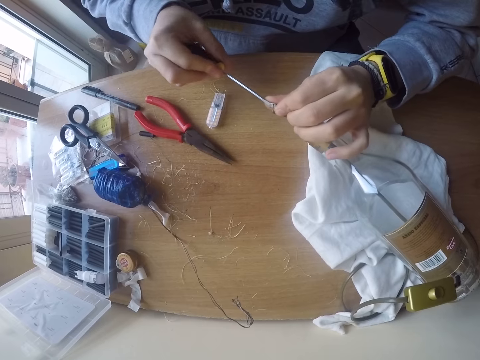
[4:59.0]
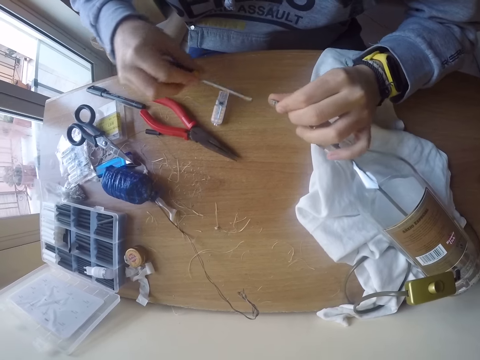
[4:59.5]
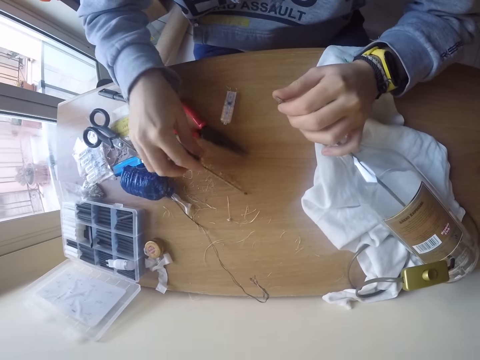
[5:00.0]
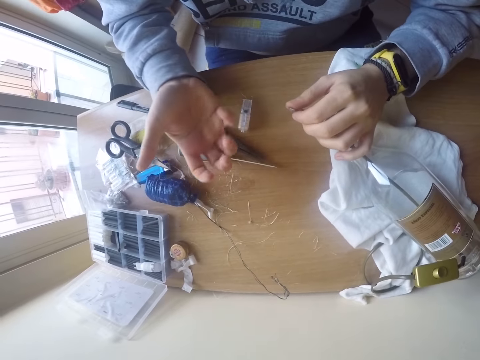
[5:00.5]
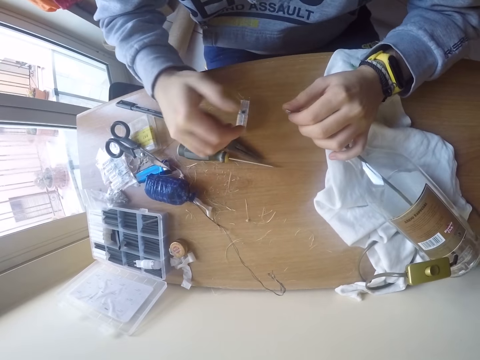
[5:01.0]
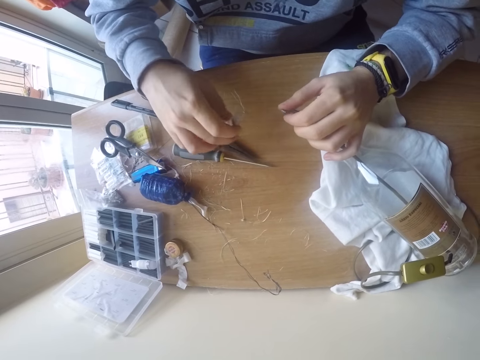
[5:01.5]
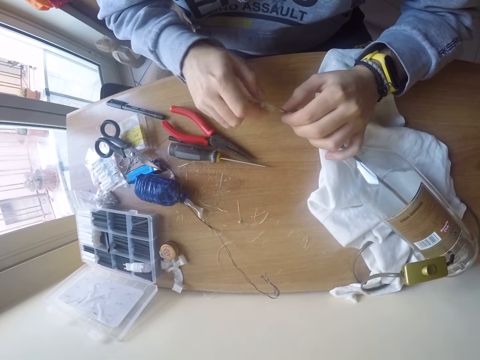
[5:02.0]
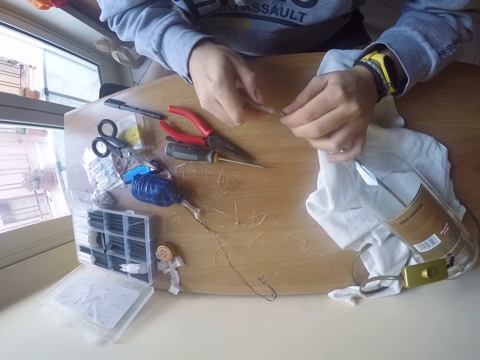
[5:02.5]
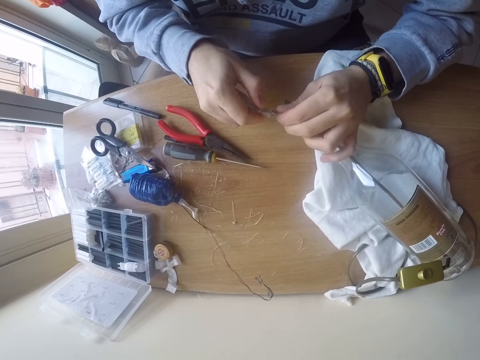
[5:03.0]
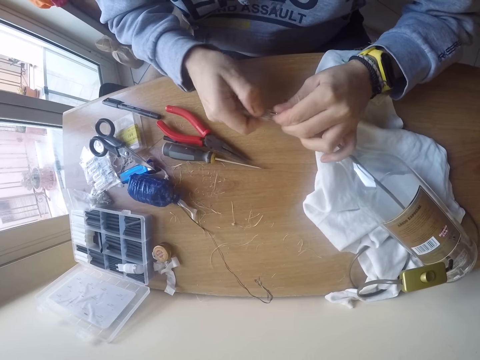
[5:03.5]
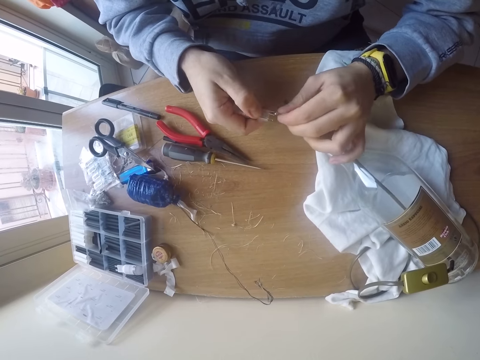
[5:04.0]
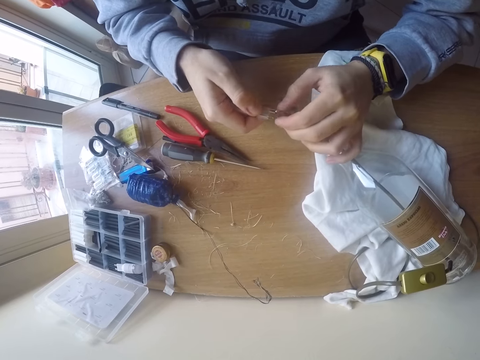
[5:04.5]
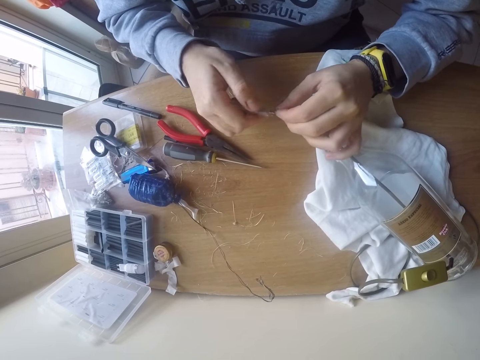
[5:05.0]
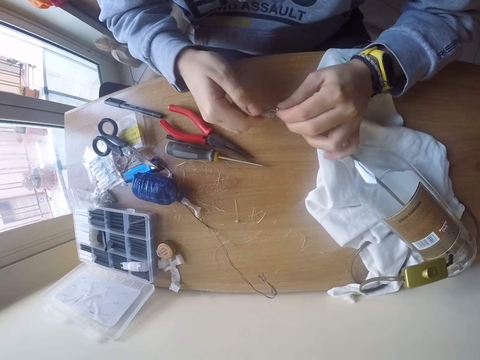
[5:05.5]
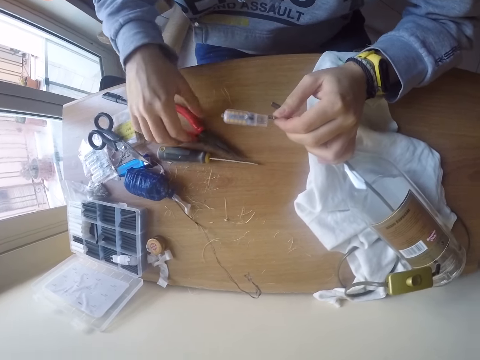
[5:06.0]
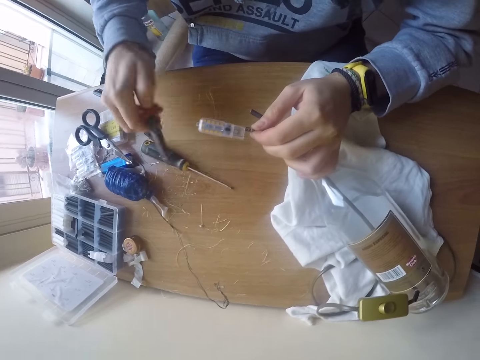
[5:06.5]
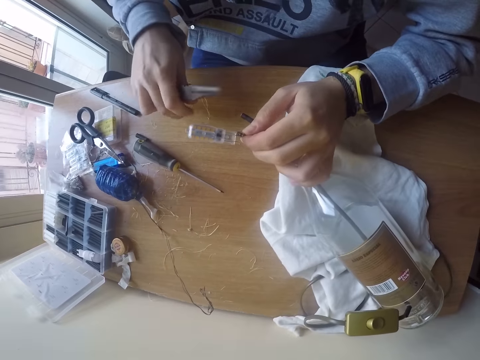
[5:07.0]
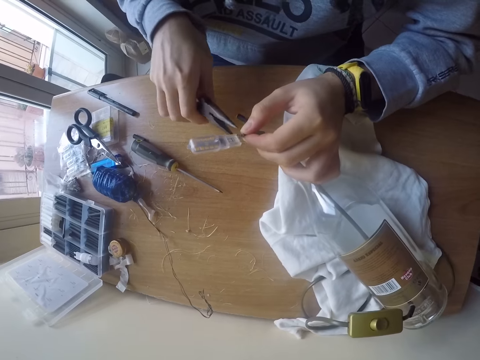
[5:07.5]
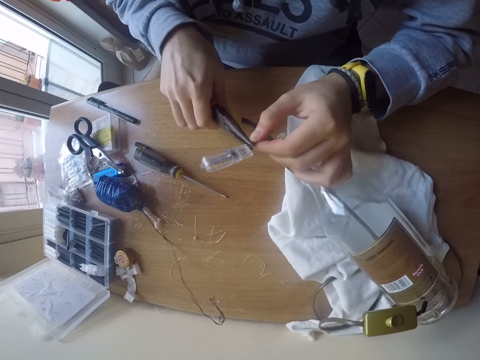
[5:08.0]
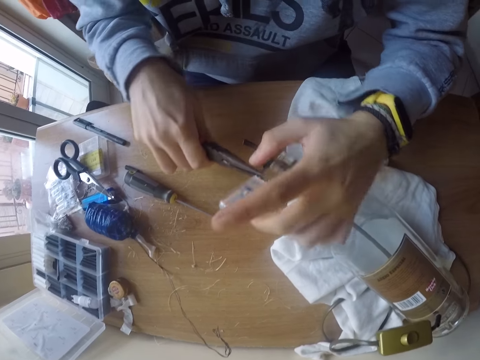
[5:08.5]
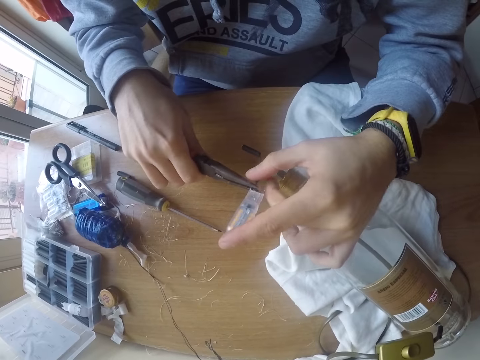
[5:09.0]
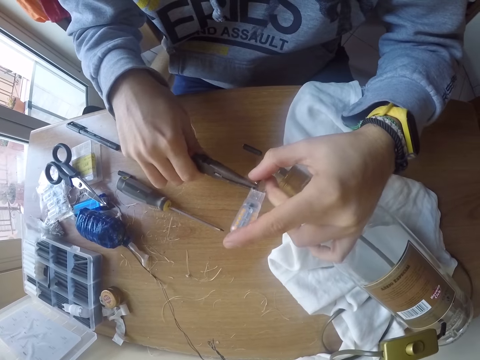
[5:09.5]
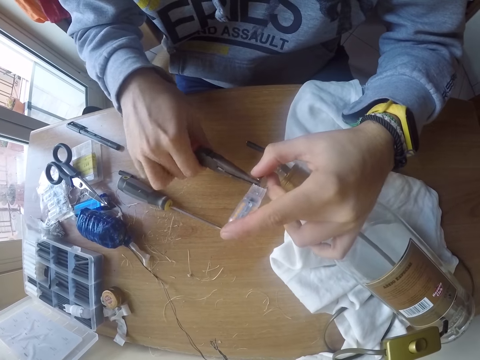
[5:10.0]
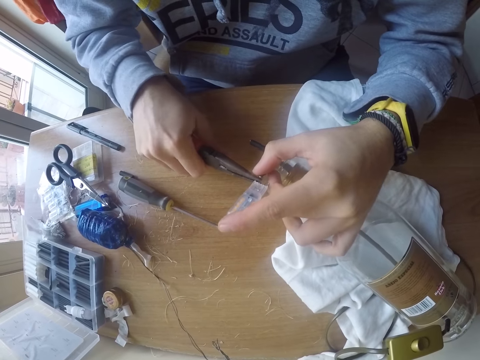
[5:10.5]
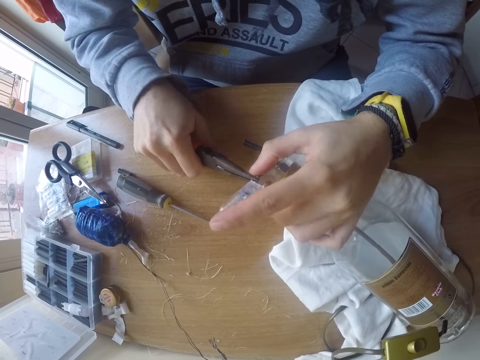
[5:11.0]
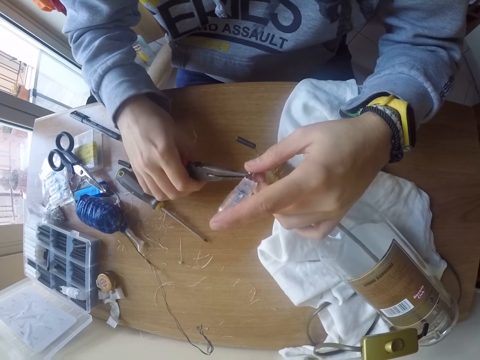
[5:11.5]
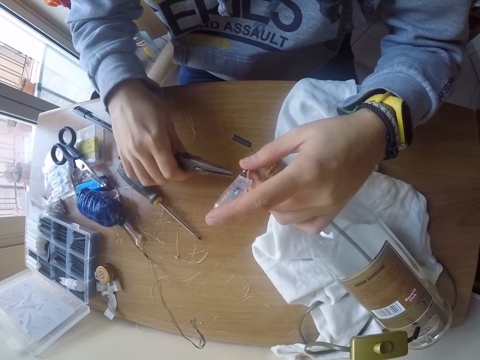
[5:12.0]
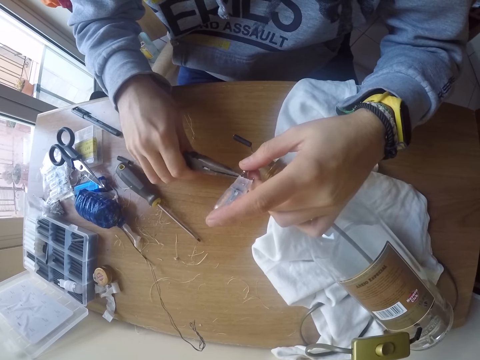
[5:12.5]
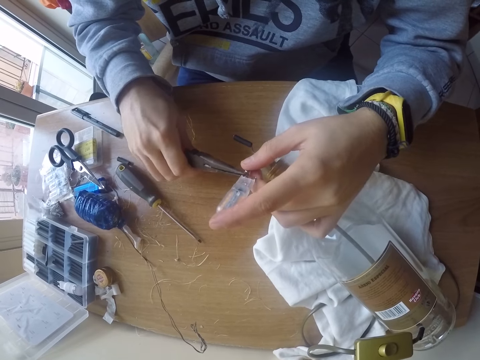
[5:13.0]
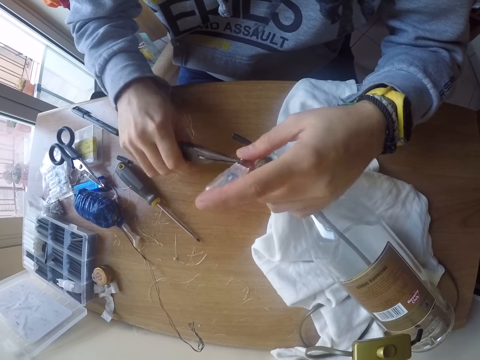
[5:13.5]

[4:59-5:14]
The camera wearer drops the screwdriver on the table with his right hand. He adjusts his hand. He picks up the bulb or connector on the table with his right hand. He puts the bulb on the bulb connector with both hands. He attaches a wire connector. He picks up a plier on the table with his right hand. He tightens the bulb connector to the bulb with the plier in his right hand. He attaches the connector with the plier.

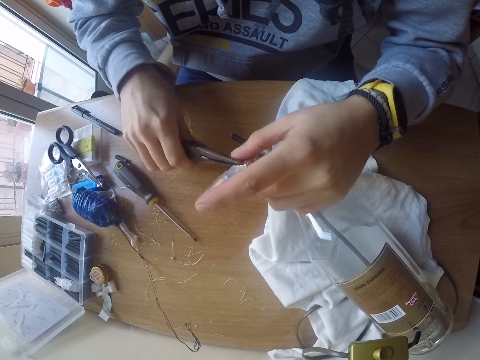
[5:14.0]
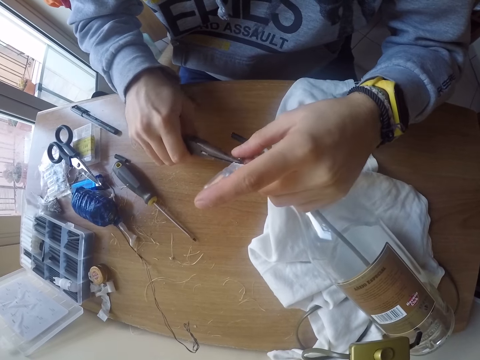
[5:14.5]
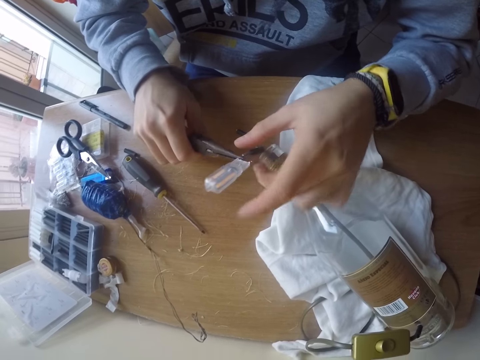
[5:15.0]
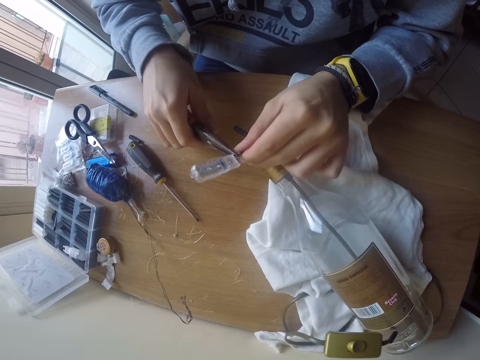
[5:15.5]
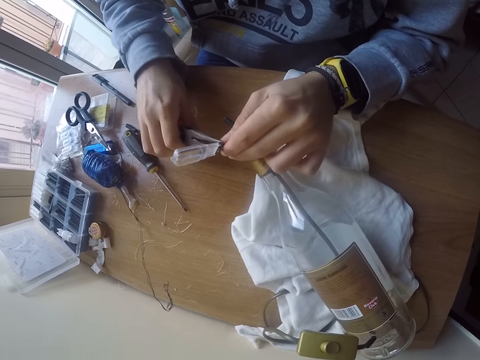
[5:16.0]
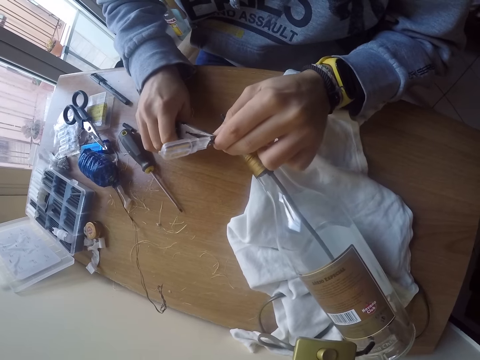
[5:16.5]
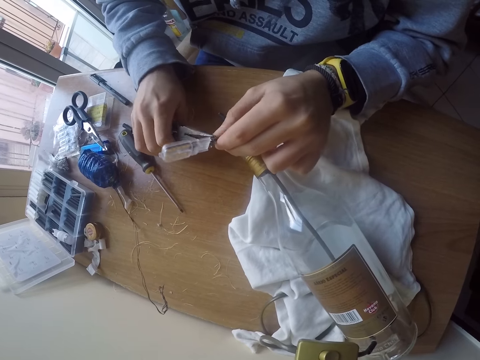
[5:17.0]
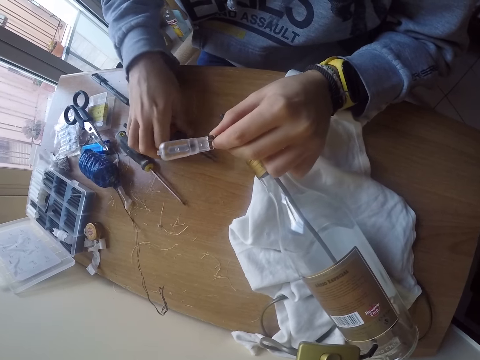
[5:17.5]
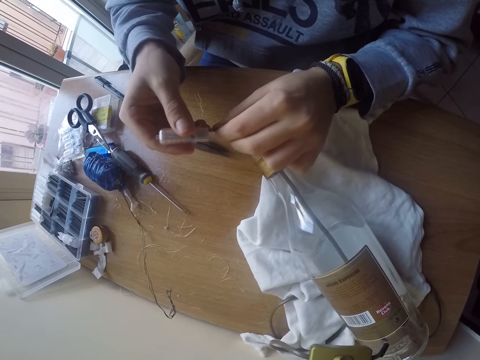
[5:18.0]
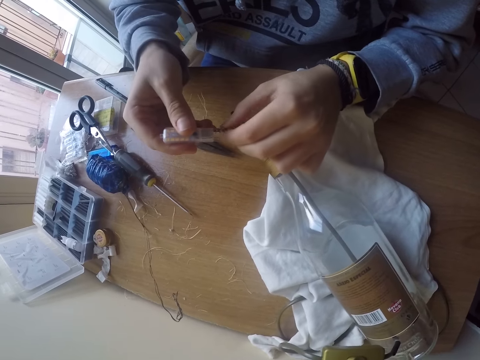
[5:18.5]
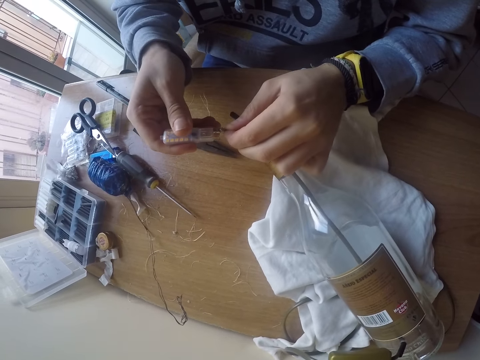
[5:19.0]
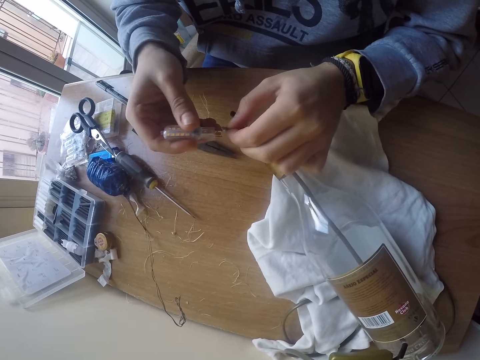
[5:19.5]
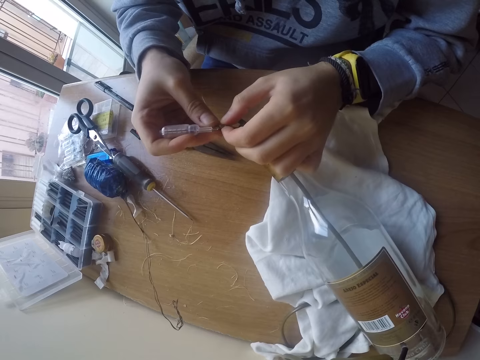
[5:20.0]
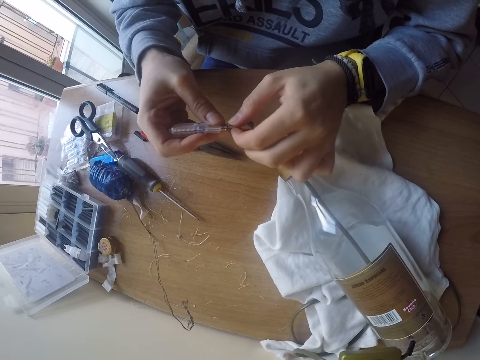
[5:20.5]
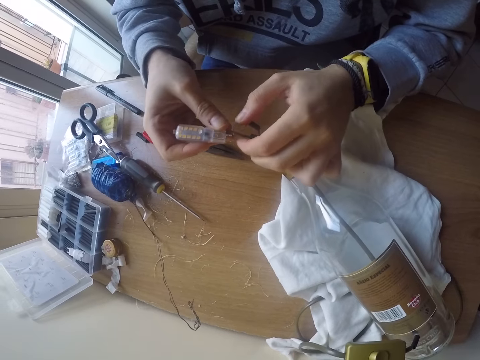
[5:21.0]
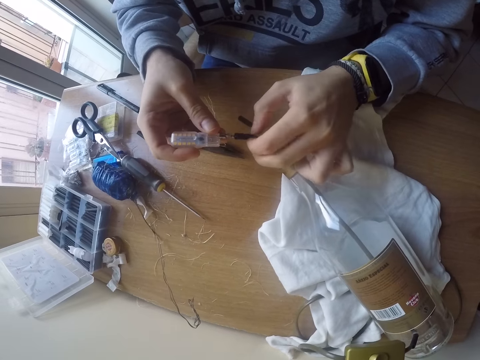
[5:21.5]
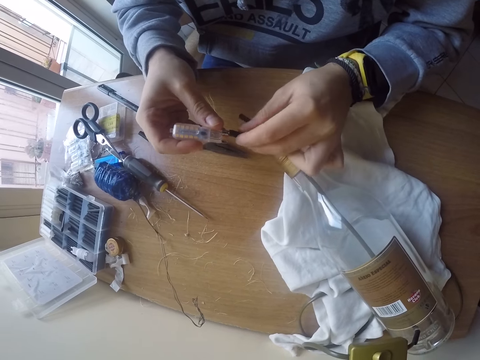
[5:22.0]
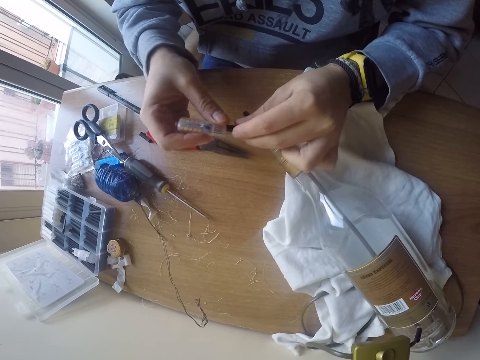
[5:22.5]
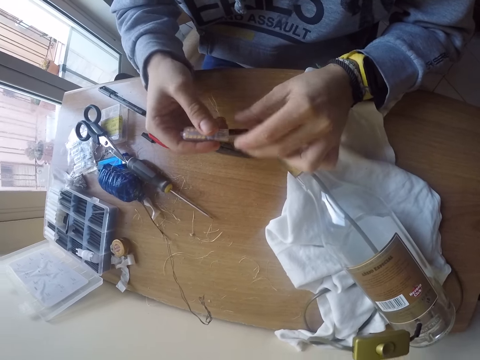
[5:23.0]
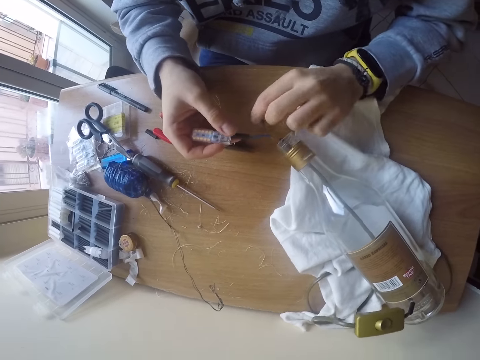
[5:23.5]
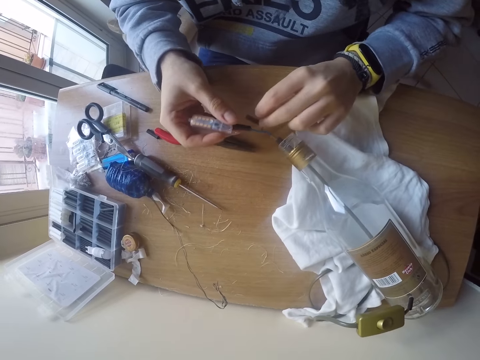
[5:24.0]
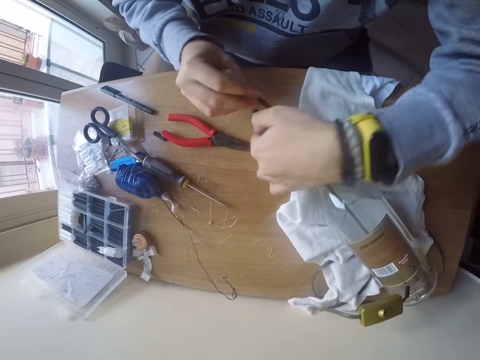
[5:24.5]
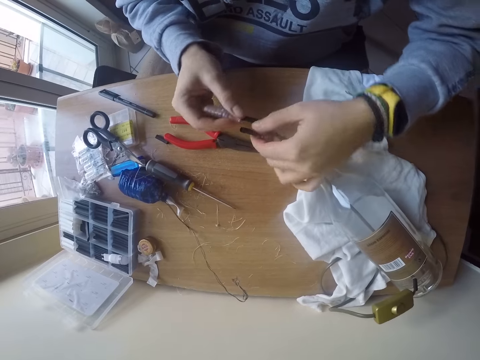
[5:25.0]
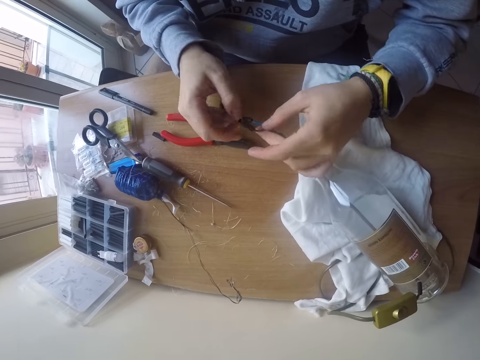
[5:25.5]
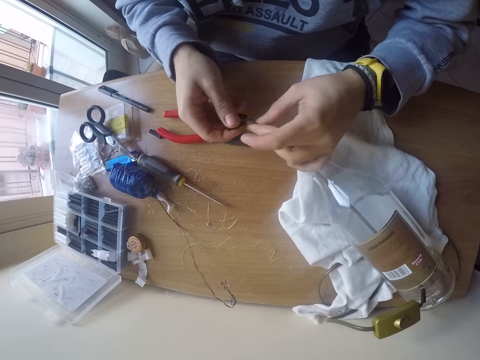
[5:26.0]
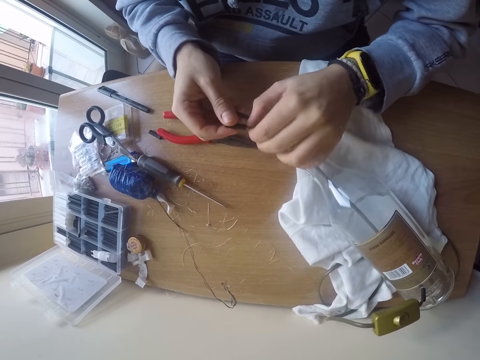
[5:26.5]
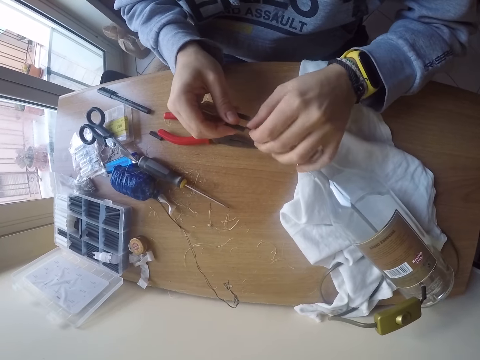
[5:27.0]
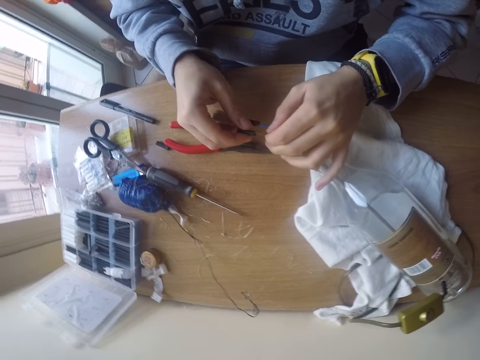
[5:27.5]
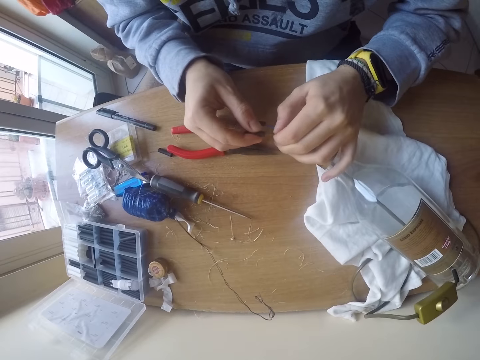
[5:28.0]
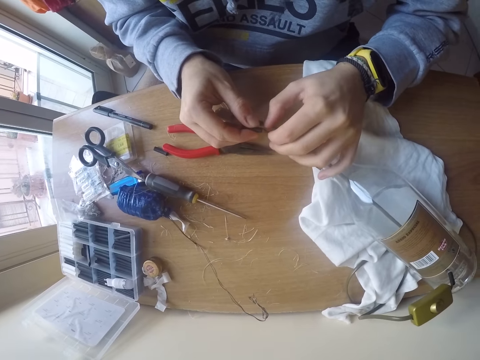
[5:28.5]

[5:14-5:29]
The camera wearer drops the plier on the table with his right hand. He inserts the bulb into the bulb connector with both hands. He holds the connector. He covers the bulb connector with an insulator with his left hand. He takes a wire and connects the wire. He straightens the bulb connector with both hands.
